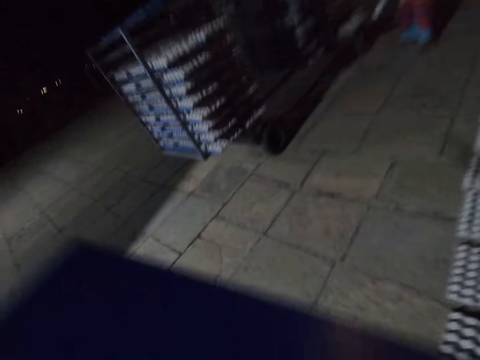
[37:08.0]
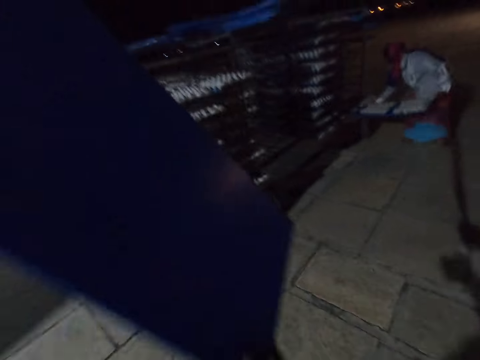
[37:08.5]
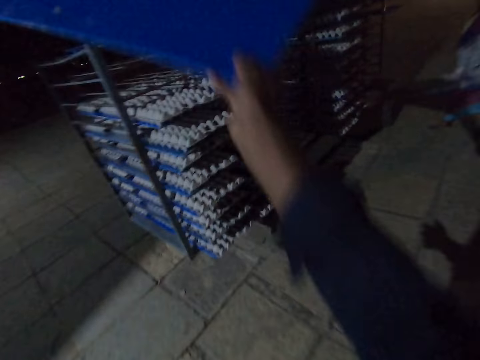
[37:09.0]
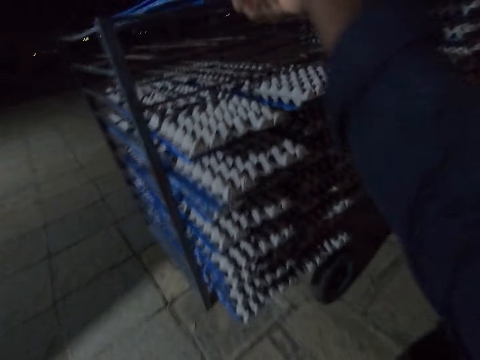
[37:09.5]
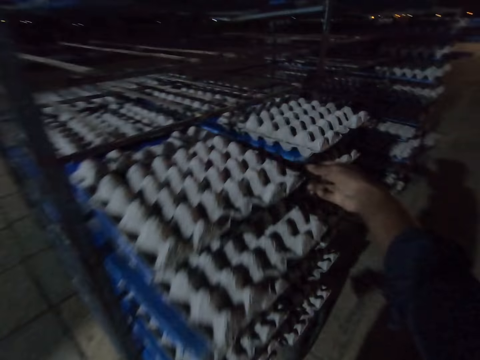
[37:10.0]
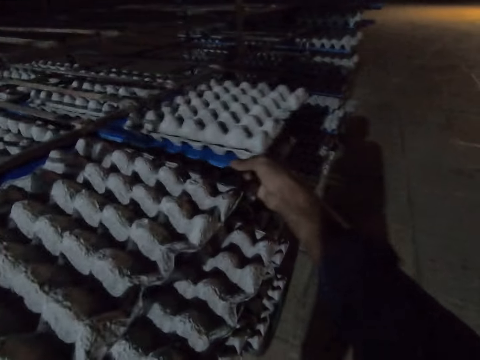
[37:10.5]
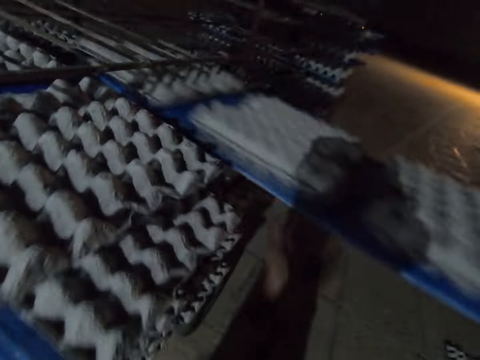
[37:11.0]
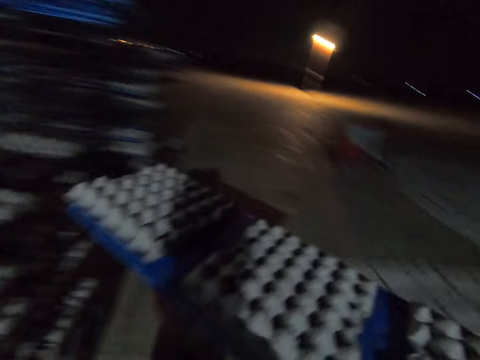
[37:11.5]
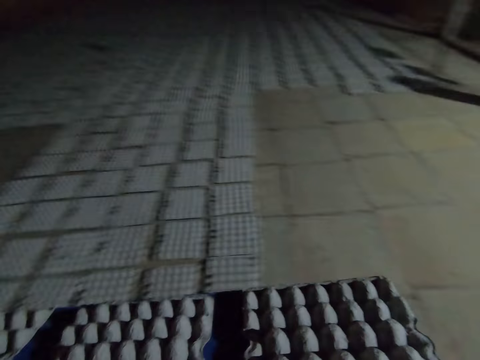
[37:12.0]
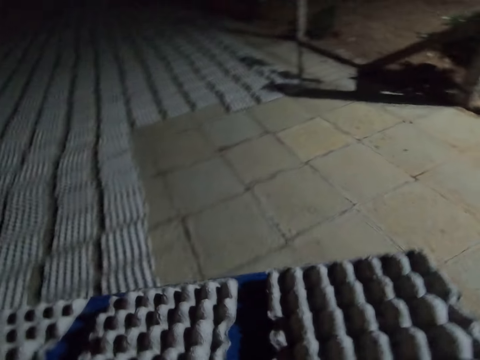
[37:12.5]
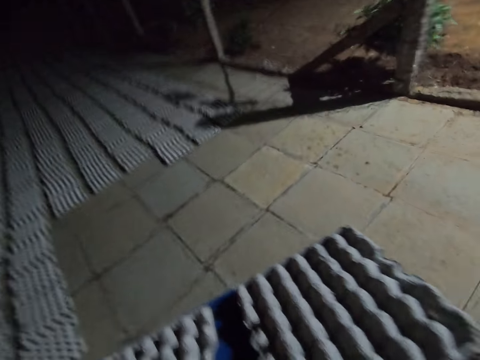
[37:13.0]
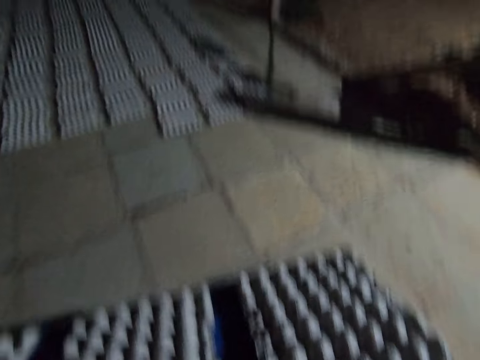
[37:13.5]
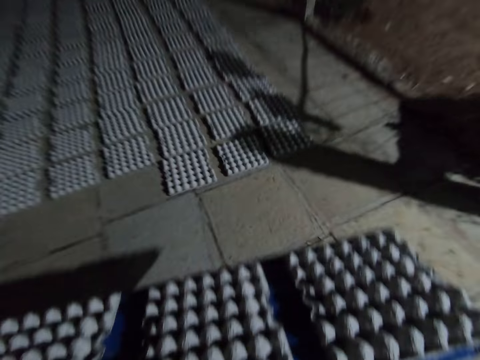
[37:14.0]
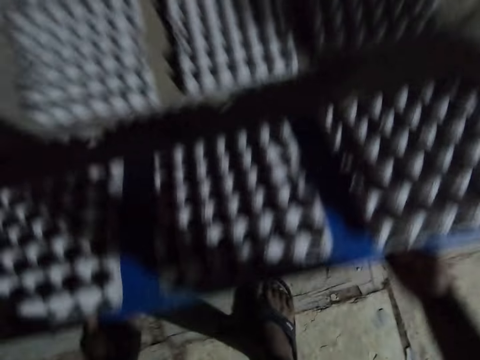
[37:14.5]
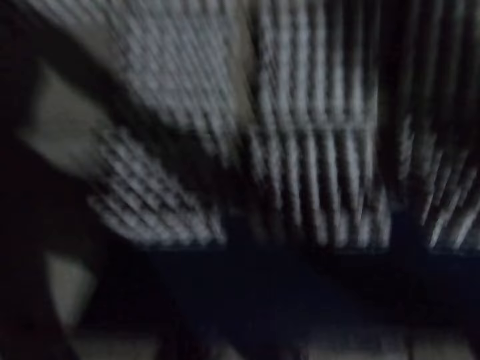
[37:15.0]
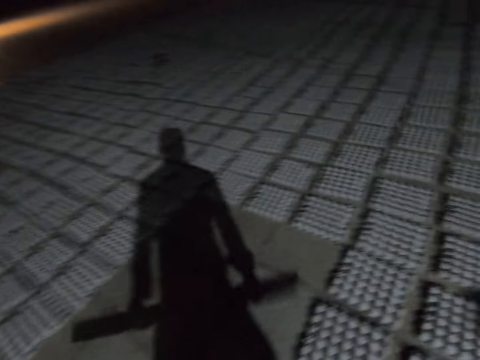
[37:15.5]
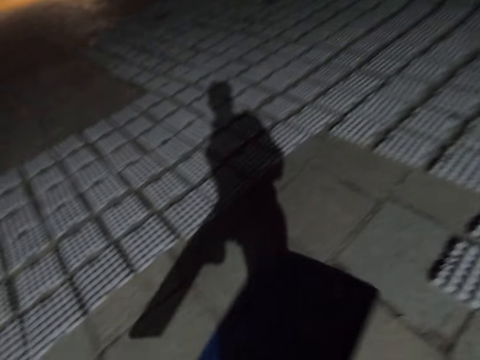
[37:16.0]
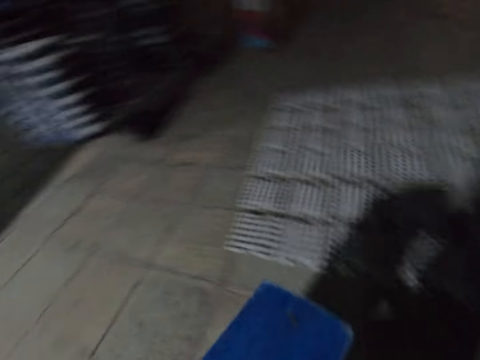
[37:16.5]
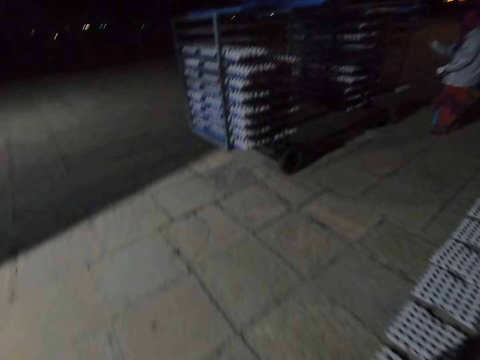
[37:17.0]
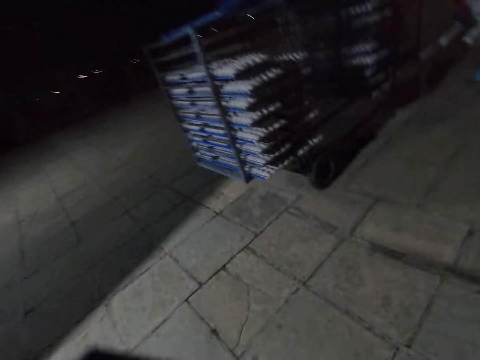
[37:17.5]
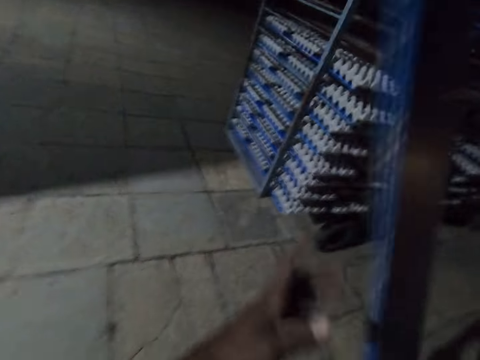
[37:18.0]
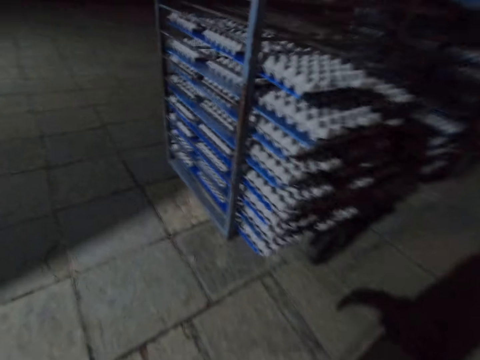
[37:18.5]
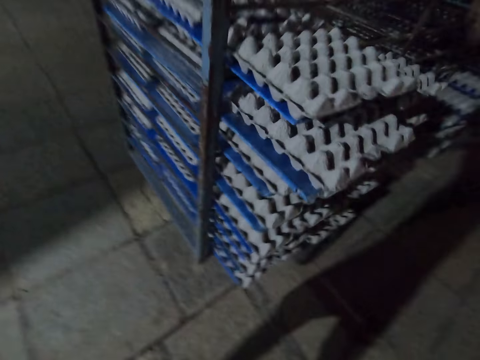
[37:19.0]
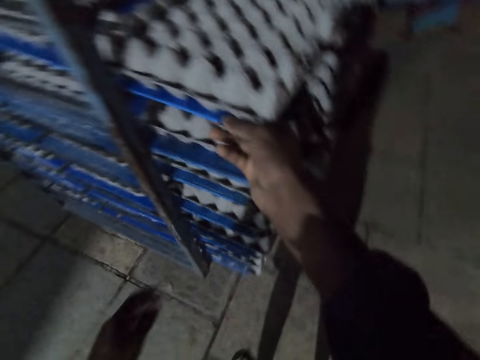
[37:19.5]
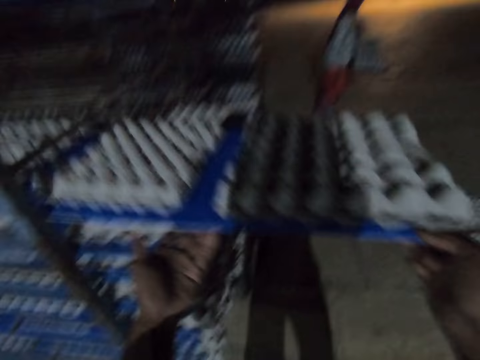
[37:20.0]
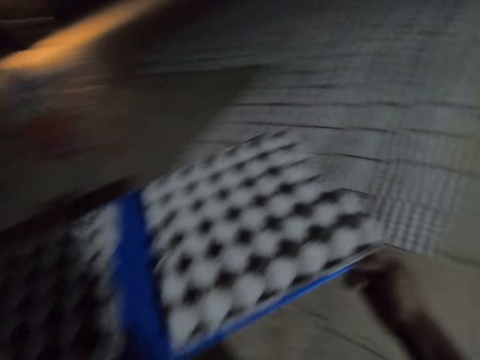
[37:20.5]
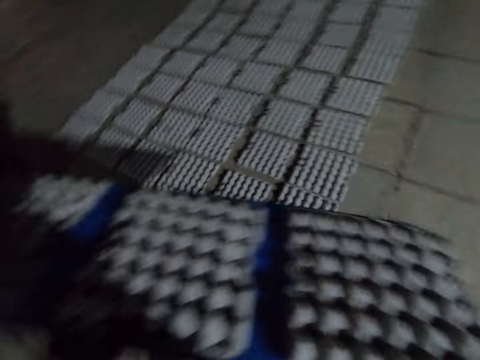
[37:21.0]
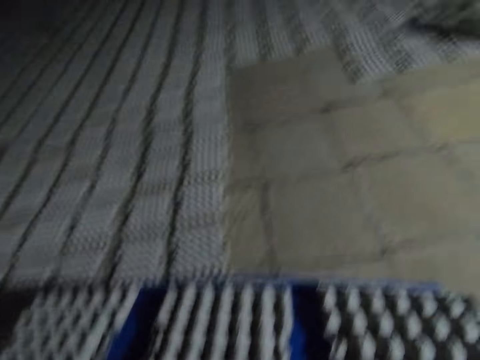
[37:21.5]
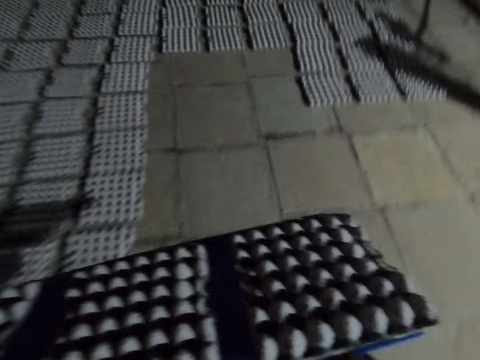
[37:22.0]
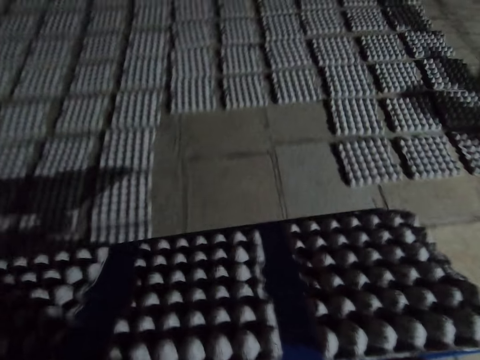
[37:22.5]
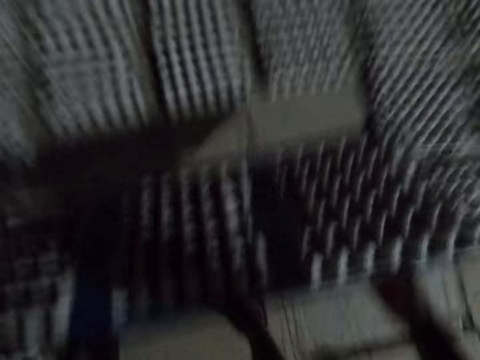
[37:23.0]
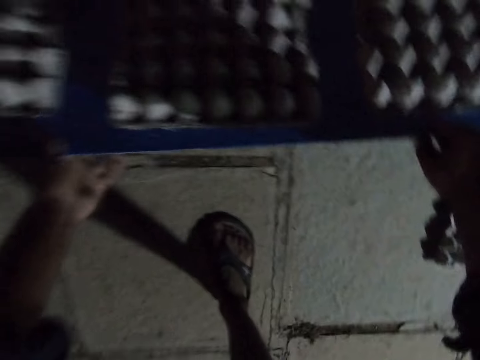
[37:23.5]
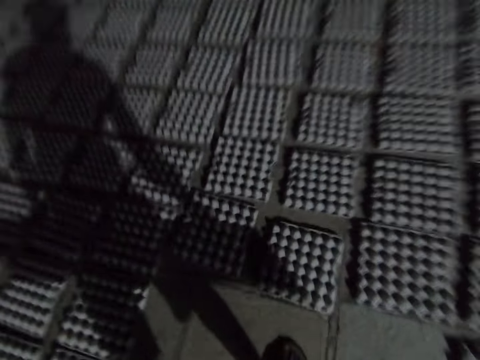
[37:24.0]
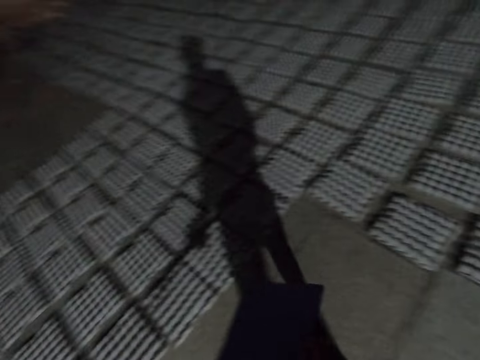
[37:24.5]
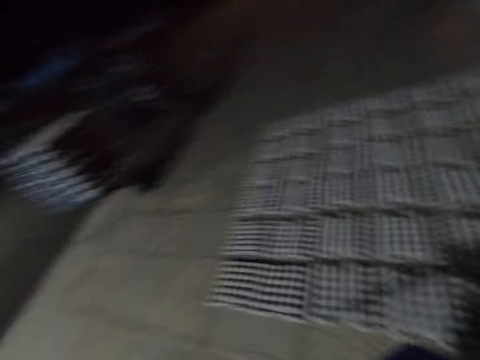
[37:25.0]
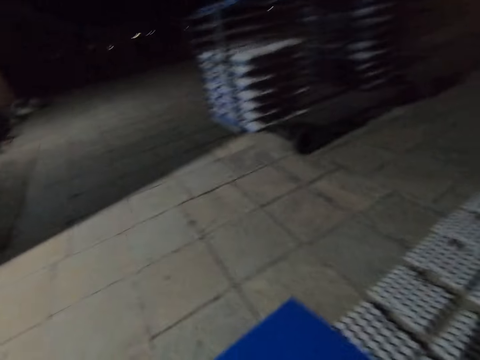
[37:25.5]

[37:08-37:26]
The camera wearer places the plastic board on the trolley, pulls the plastic board from the trolley and picks egg trays from the rack. They walk across the warehouse and place the paper egg trays on the floor. They walk across the warehouse. They place the plastic board on the trolley, pull the plastic board from the trolley and pick the egg trays from the rack. They walk across the warehouse and place the paper egg trays on the floor. They walk across the warehouse.

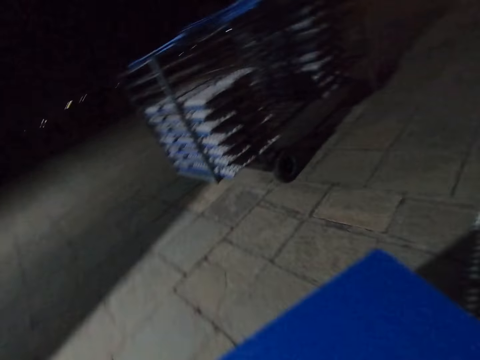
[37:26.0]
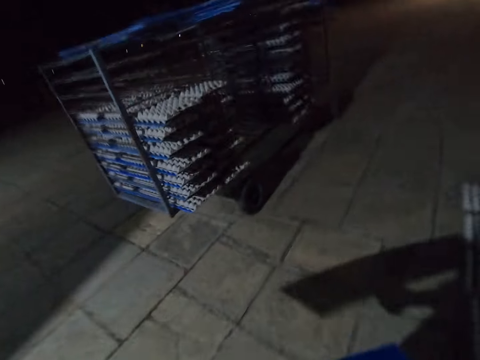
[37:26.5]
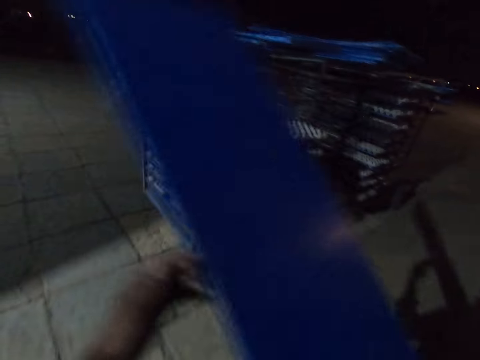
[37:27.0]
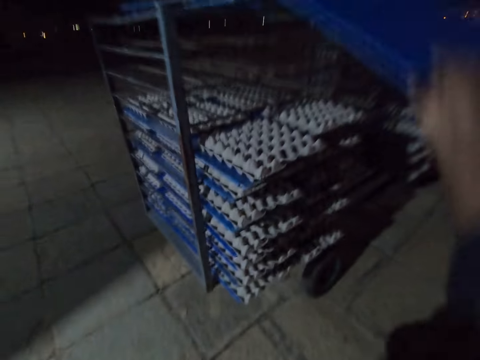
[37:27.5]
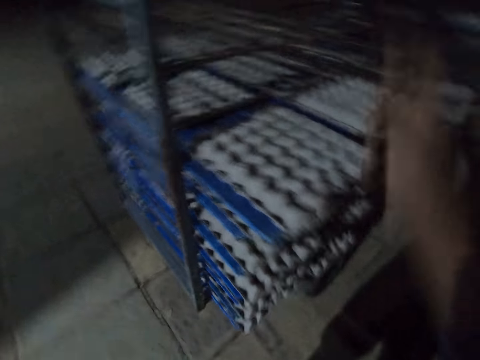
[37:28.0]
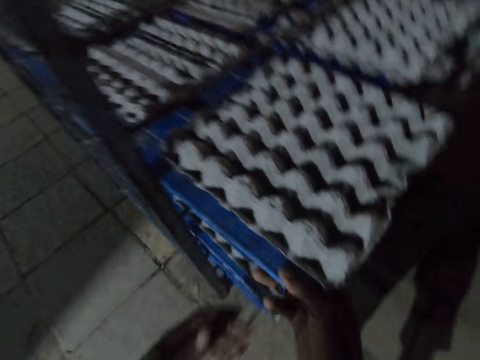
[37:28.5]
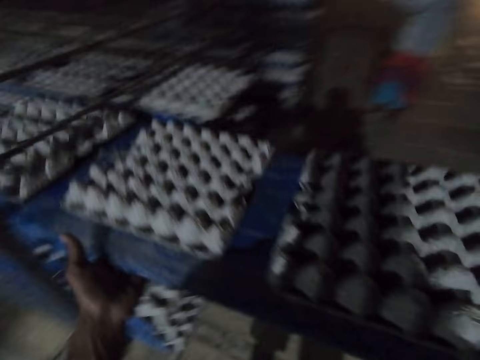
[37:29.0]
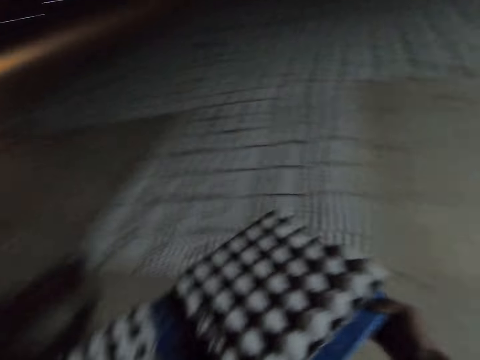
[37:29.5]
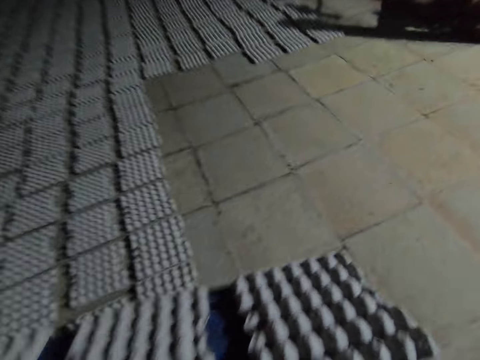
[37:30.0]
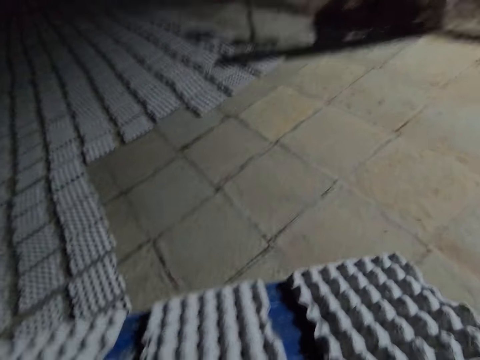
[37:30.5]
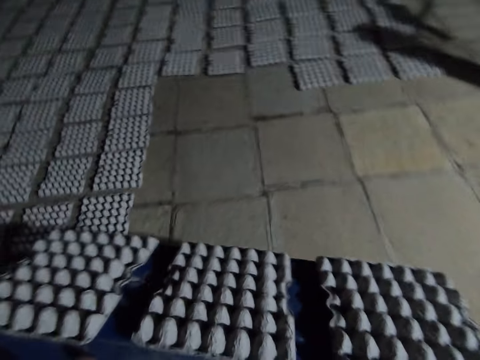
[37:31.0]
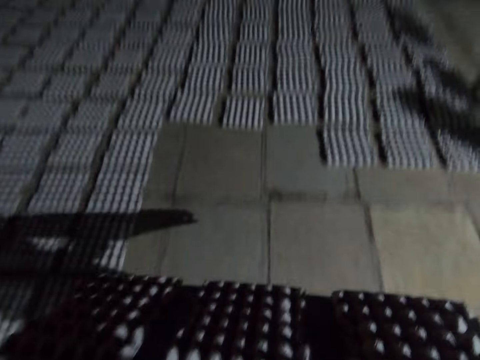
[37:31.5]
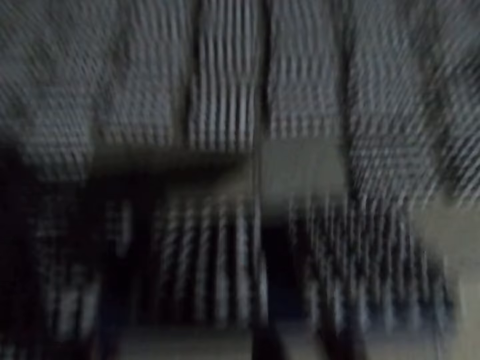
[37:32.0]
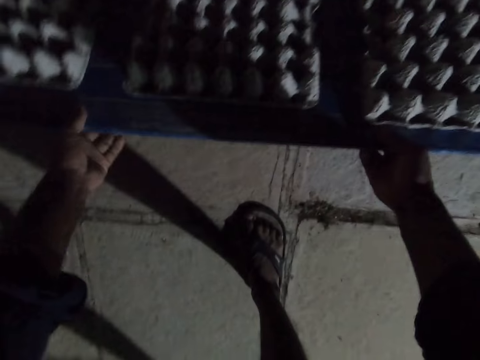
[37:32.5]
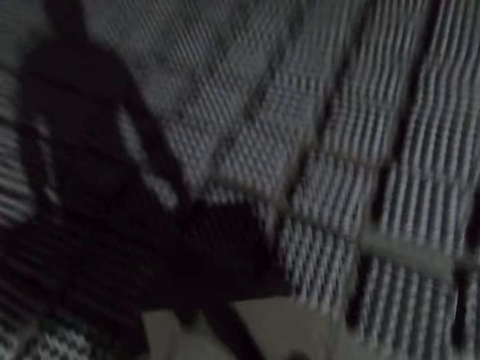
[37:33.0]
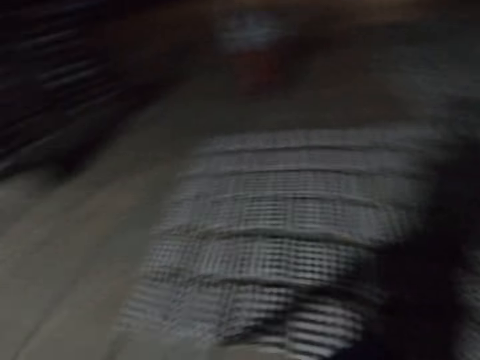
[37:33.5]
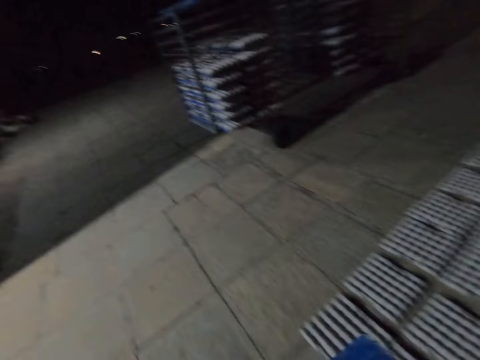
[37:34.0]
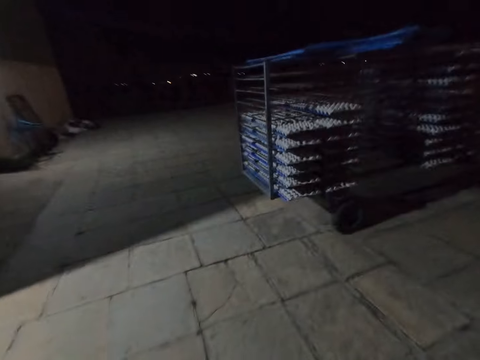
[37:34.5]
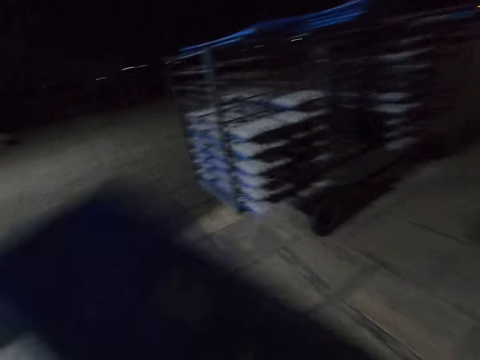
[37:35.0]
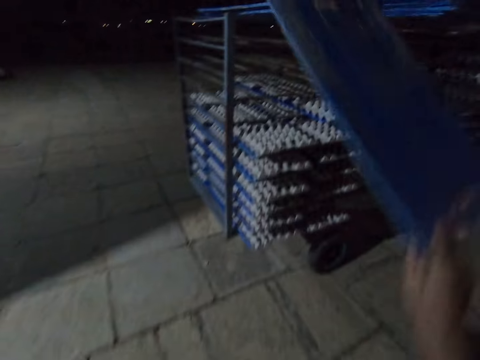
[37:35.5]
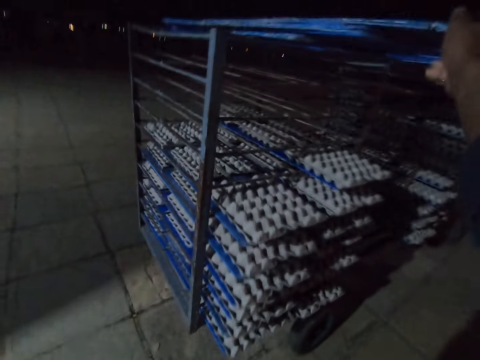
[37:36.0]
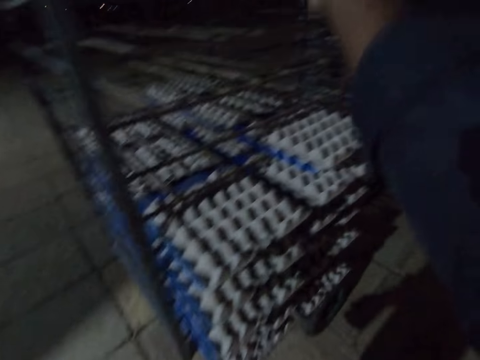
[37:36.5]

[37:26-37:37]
The camera wearer places the plastic board on the trolley, pulls the plastic board from the trolley and picks egg trays from the rack. They walk across the warehouse and place the paper egg trays on the floor. They walk across the warehouse and place the plastic board on the trolley.
